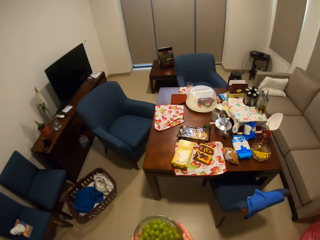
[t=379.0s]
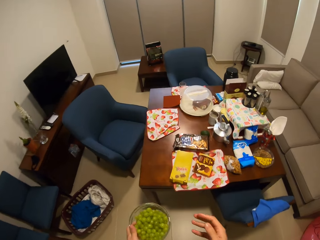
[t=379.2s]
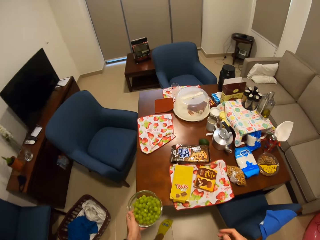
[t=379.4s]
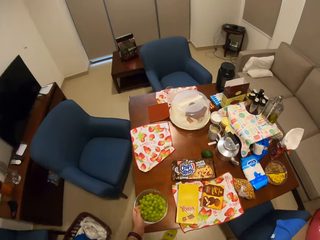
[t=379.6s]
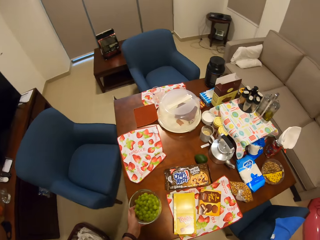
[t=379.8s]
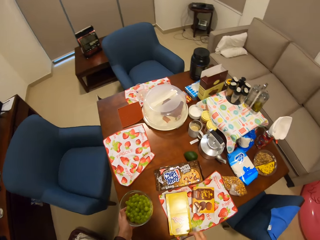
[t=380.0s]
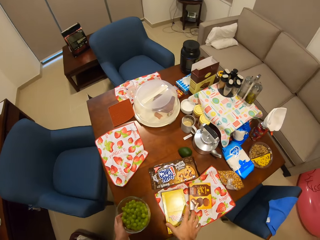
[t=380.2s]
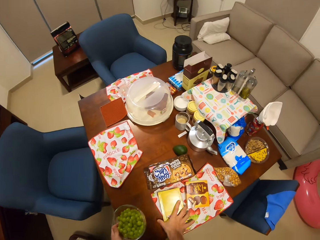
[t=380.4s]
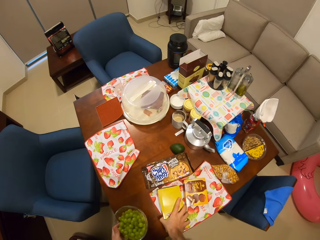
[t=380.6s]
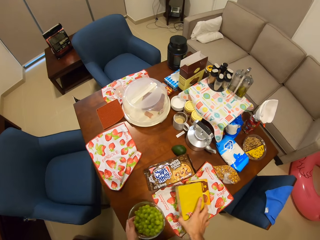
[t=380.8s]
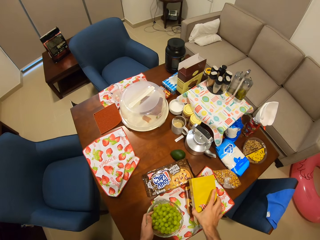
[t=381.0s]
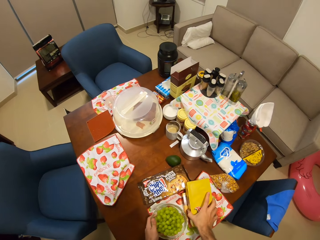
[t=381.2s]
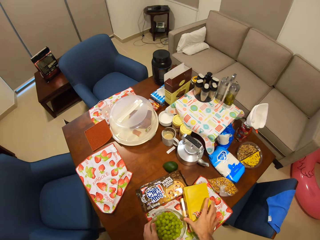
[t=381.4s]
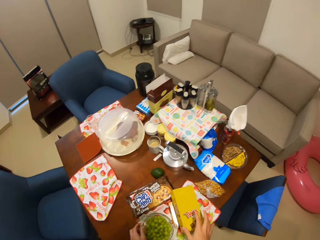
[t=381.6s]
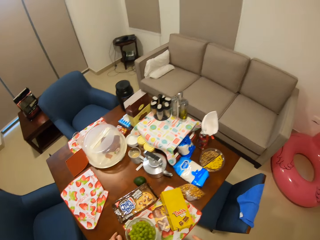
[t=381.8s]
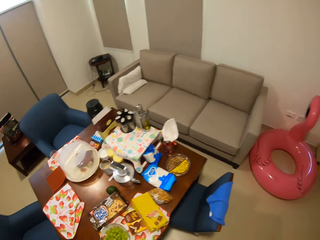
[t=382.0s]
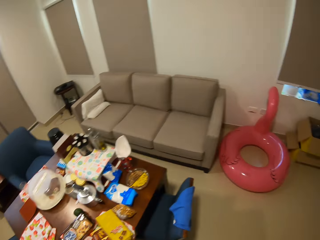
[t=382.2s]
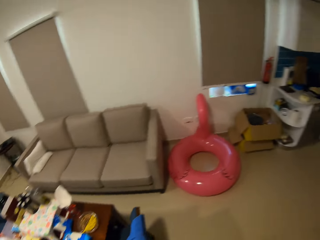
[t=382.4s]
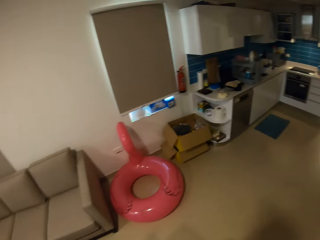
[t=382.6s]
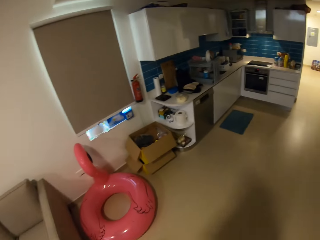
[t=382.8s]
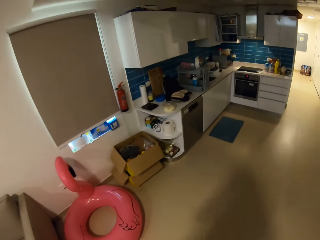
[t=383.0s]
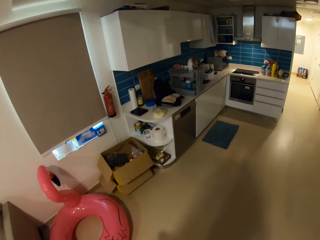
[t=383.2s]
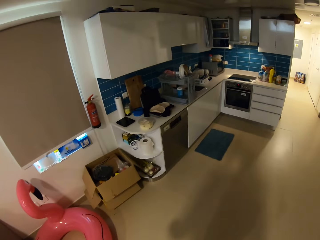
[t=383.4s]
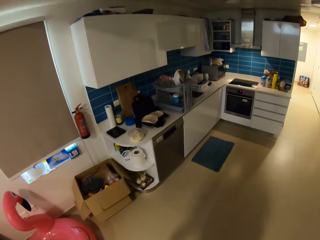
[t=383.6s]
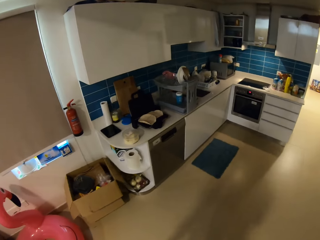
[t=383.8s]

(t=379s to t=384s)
The camera wearer moves a box of chocolate biscuits on the dining table with his right hand. He places the bowl of grapes in his left hand on the dining table. He walks to the toaster.

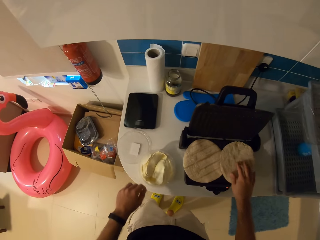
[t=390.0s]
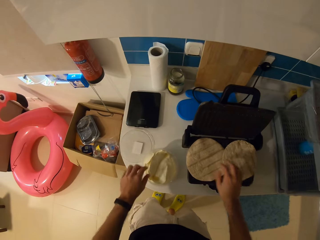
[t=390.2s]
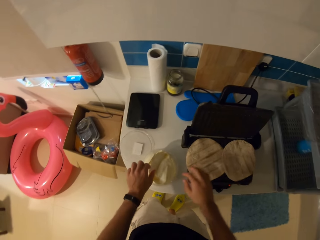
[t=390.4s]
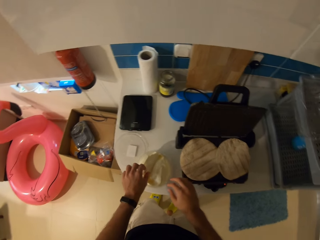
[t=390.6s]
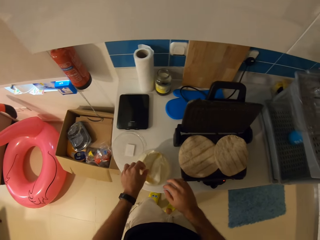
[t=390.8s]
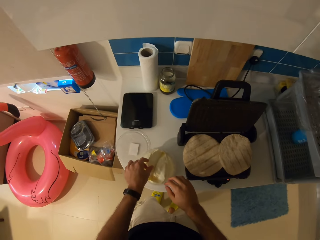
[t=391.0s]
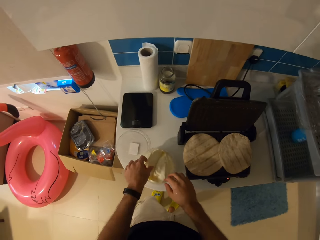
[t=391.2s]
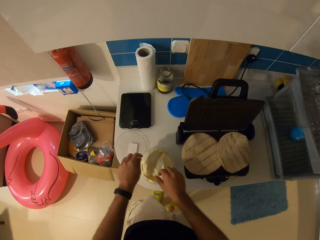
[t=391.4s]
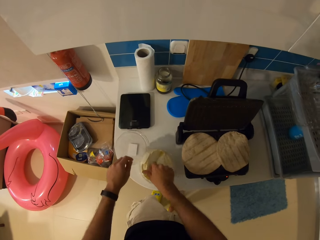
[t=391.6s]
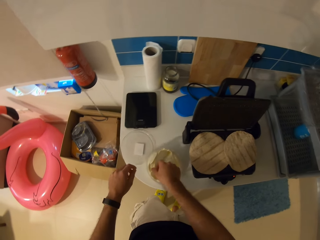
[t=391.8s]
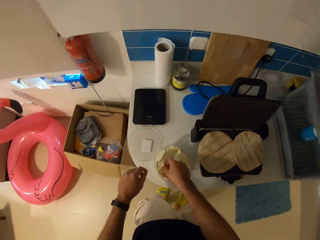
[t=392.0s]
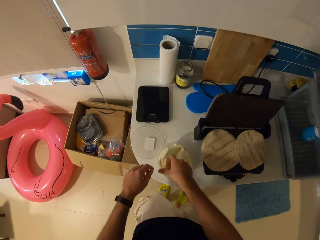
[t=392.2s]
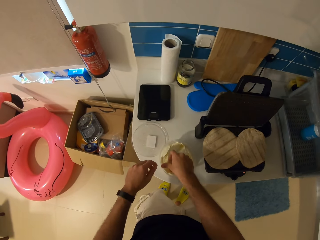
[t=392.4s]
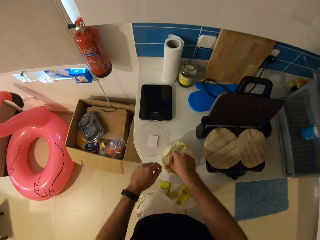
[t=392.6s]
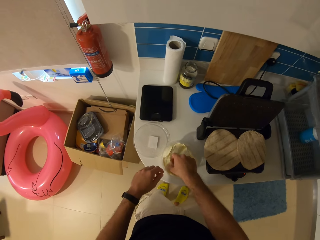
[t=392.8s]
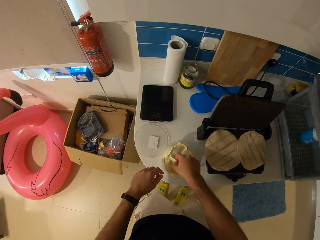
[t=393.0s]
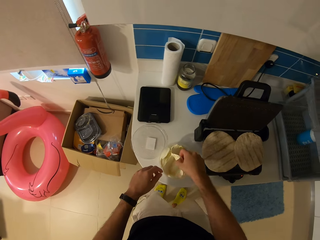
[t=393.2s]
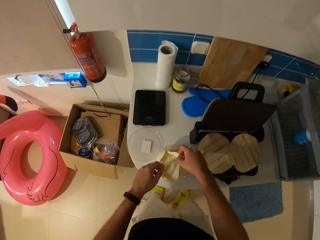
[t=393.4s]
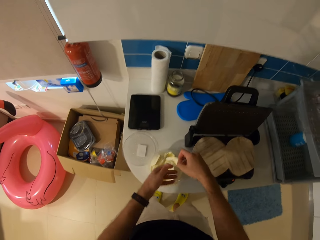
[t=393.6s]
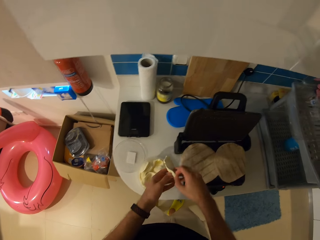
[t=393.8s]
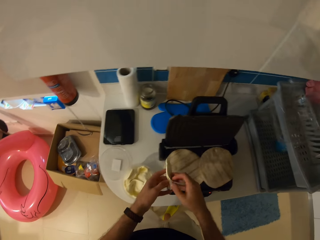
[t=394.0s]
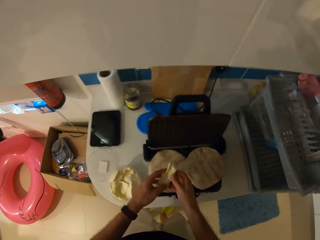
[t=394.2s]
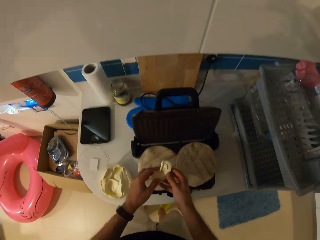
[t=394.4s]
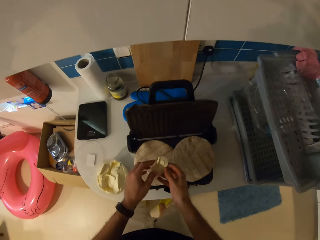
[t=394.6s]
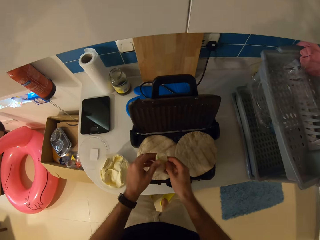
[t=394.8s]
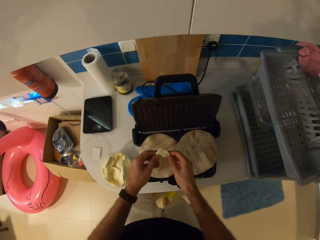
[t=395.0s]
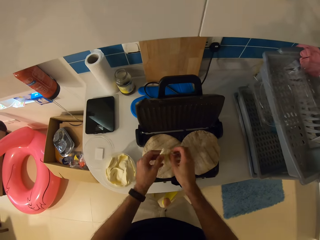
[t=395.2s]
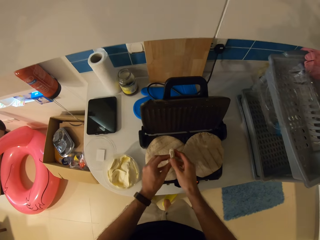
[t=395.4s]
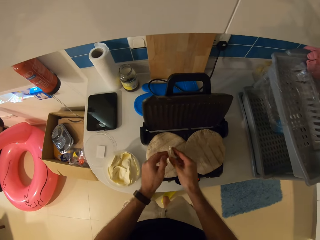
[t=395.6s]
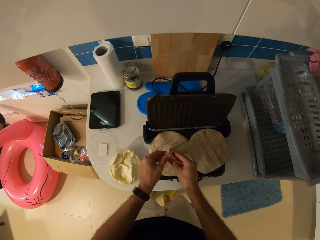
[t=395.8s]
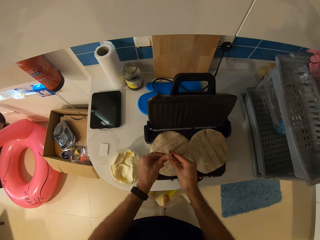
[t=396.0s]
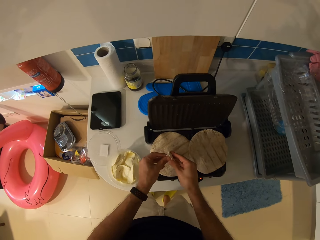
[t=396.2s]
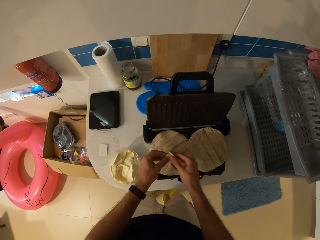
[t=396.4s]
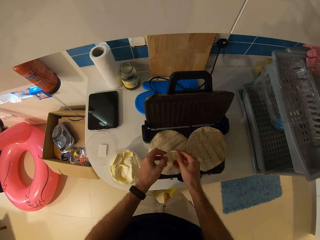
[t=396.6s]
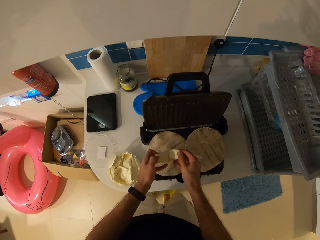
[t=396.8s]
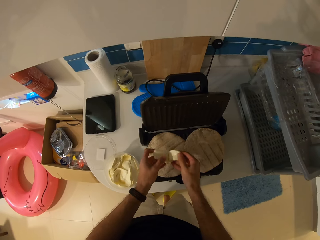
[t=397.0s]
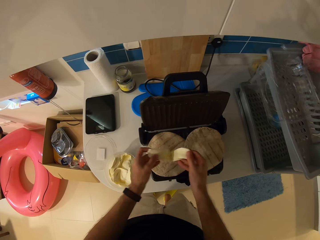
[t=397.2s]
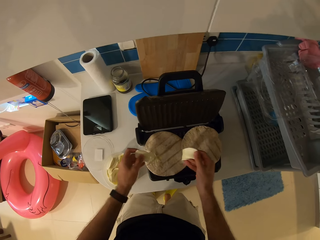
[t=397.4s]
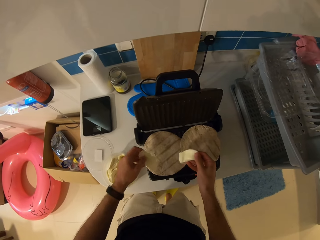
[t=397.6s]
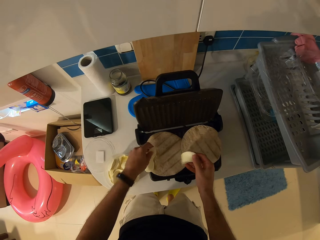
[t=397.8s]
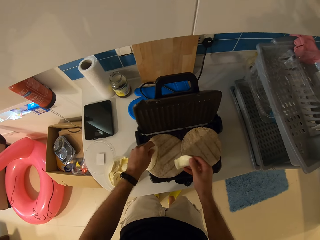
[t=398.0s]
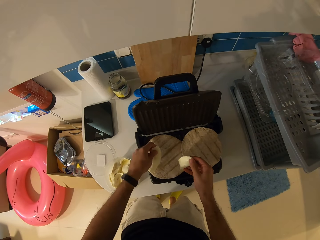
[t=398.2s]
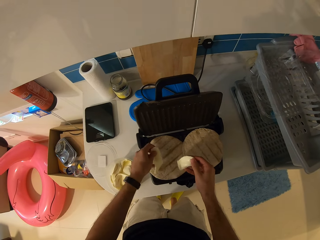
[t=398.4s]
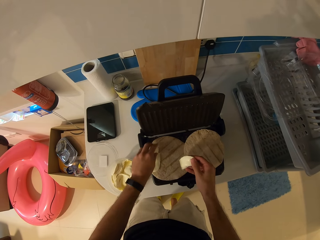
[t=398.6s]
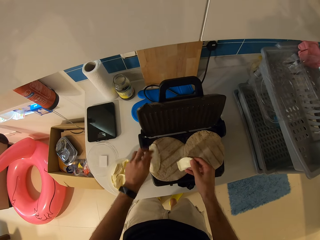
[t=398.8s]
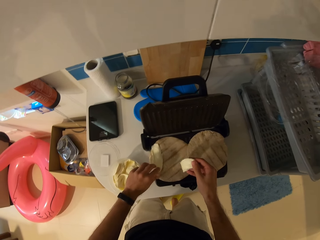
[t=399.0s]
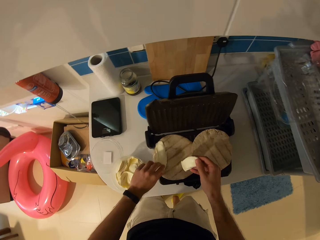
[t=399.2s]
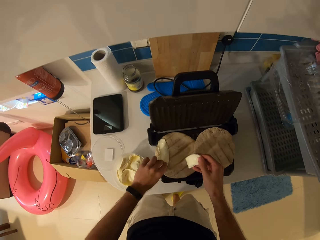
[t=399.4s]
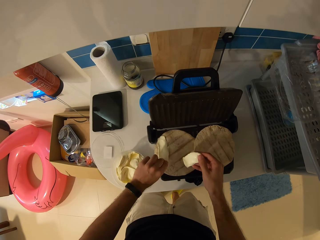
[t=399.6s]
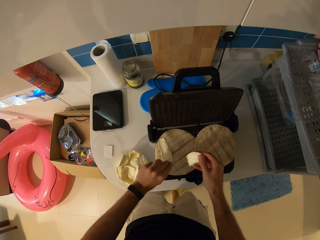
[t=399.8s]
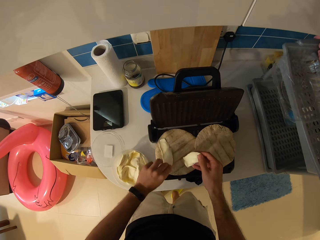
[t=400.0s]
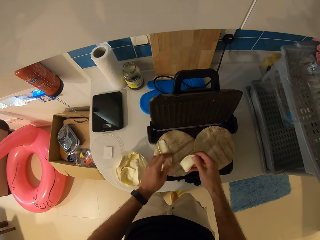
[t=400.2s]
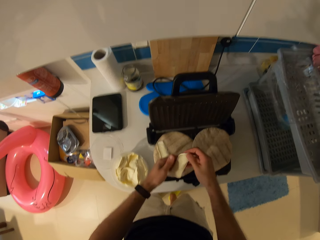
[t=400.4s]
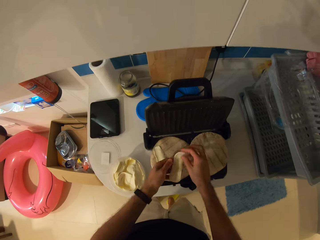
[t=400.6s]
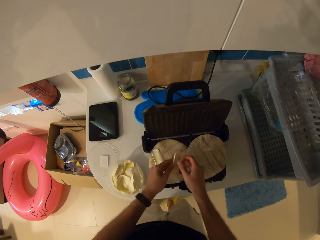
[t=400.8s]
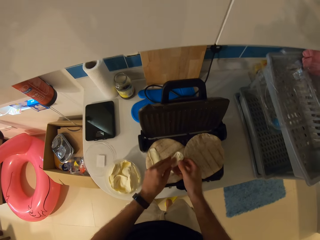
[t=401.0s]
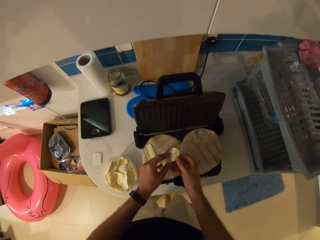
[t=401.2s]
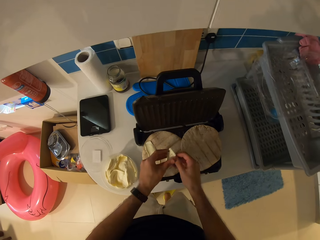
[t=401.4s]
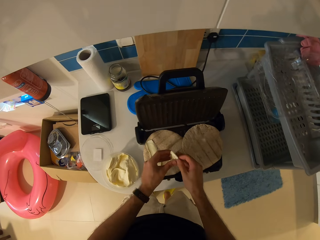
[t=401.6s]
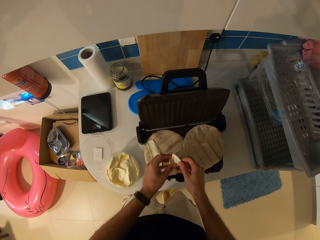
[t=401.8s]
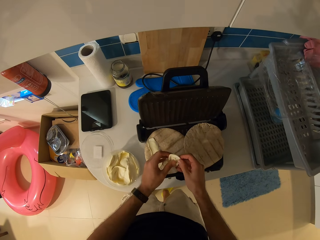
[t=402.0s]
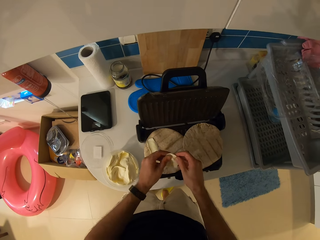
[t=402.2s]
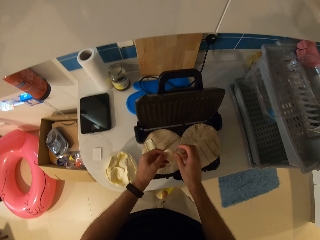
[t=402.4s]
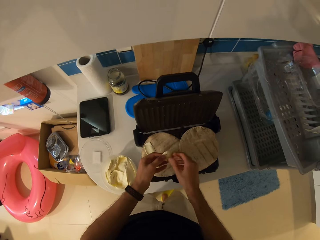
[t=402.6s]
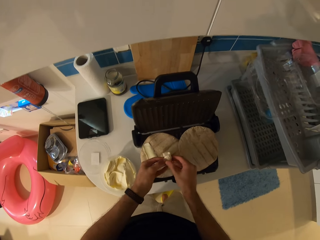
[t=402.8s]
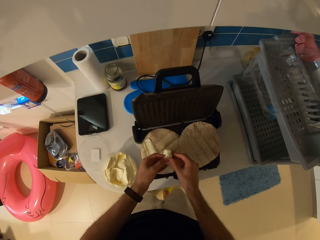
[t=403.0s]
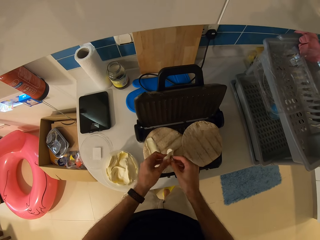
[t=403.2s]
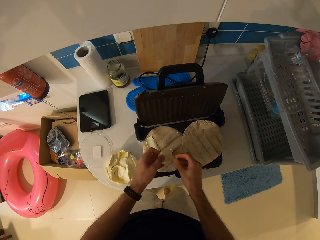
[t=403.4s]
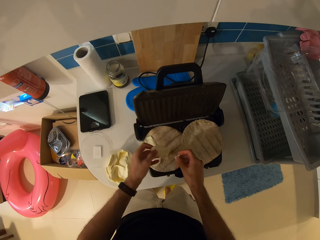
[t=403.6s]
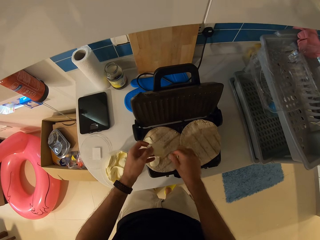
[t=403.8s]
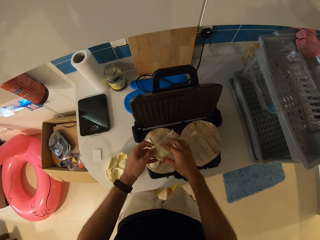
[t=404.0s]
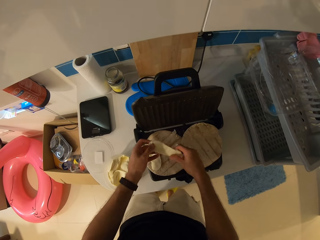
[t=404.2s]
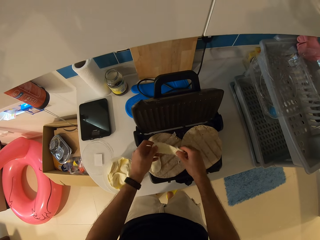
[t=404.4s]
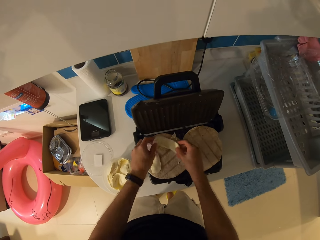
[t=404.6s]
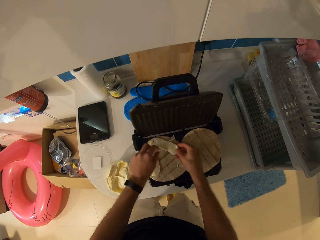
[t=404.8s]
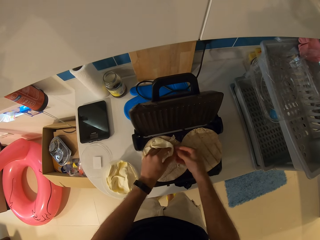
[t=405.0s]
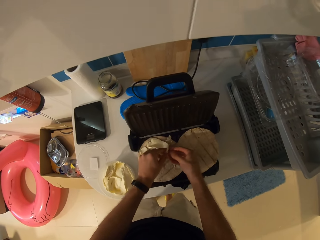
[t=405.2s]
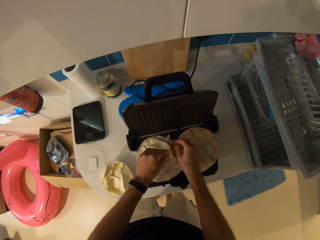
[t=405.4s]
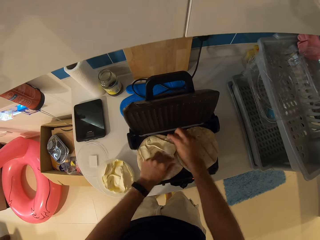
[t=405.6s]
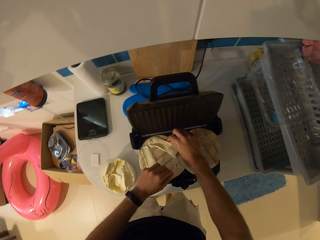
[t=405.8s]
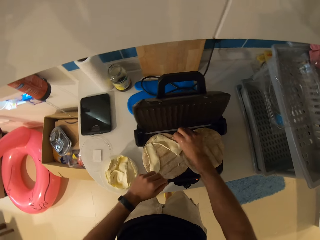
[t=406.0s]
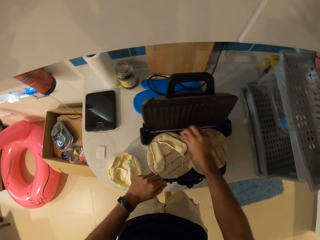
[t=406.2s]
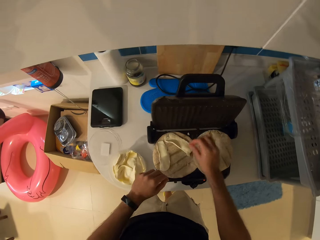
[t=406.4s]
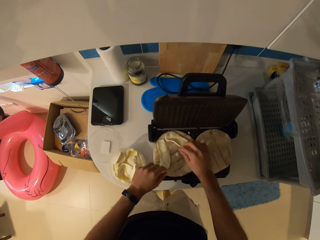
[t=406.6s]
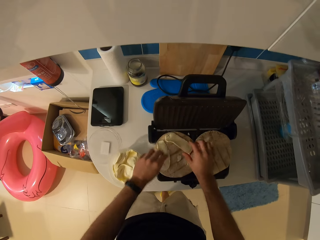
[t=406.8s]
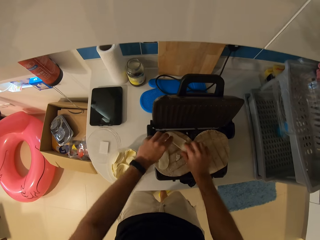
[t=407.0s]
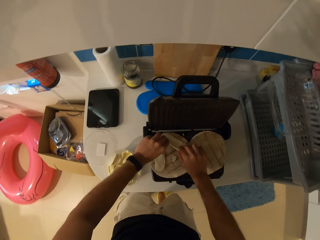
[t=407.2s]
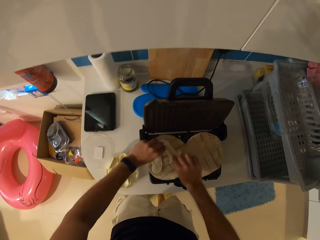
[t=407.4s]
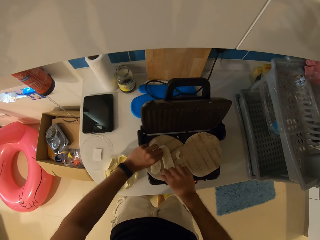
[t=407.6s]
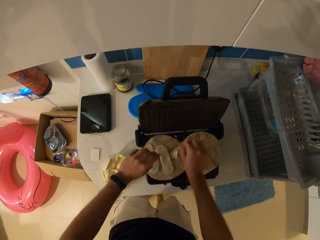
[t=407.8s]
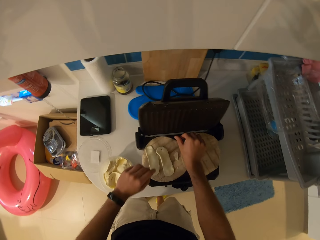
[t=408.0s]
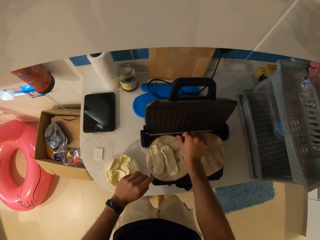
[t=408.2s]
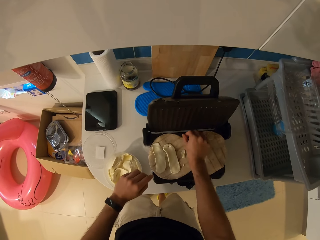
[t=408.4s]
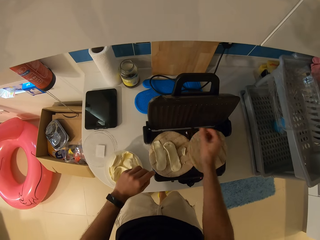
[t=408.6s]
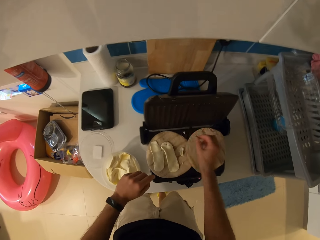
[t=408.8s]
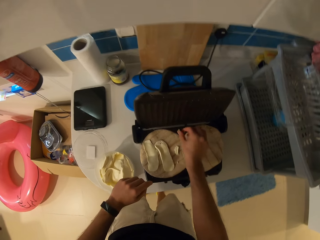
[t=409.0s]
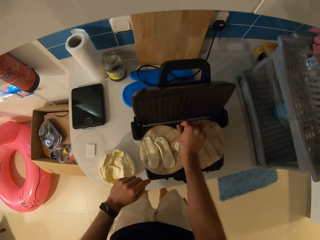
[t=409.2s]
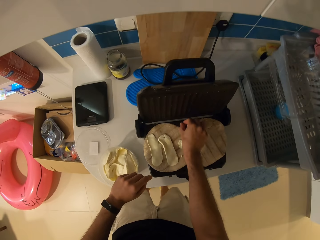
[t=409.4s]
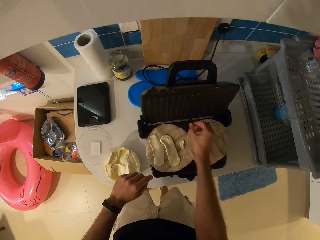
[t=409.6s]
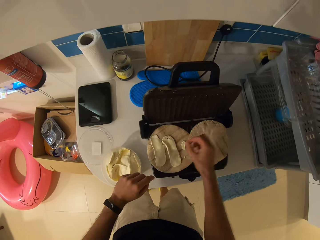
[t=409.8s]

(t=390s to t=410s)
The camera wearer picks up cheese from the container with his right hand. He separates something. He places the cheese in his left hand on a flatbread.
